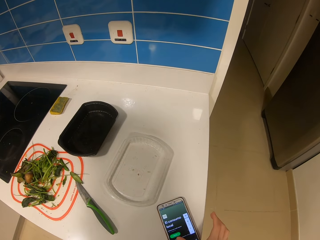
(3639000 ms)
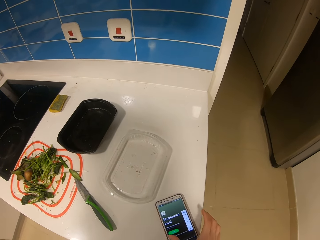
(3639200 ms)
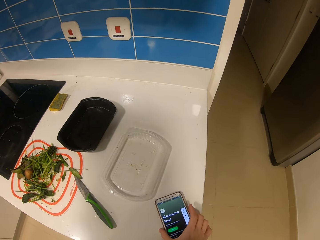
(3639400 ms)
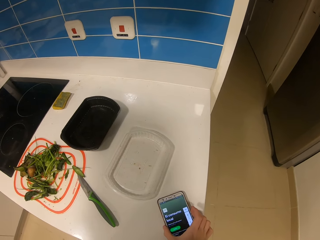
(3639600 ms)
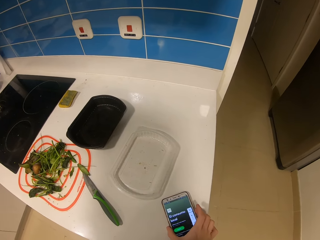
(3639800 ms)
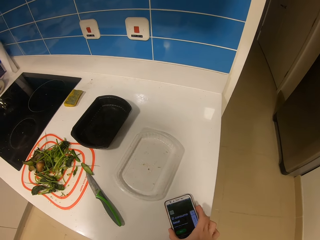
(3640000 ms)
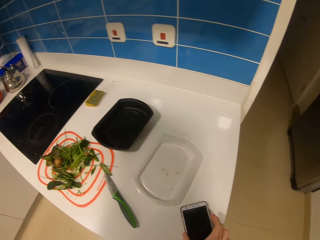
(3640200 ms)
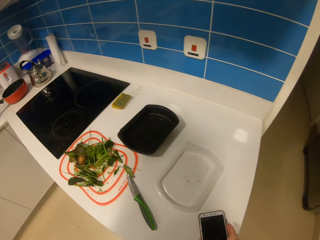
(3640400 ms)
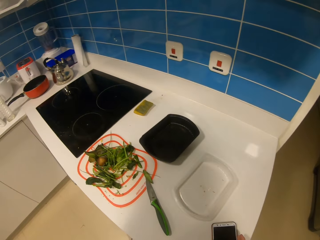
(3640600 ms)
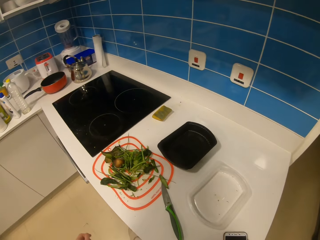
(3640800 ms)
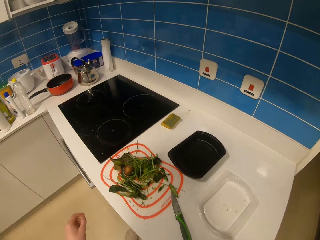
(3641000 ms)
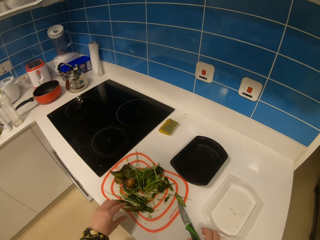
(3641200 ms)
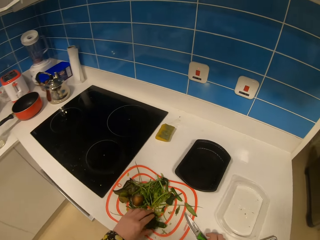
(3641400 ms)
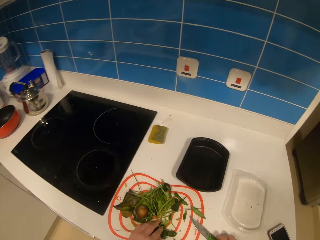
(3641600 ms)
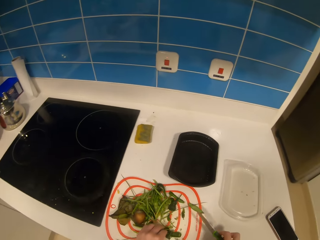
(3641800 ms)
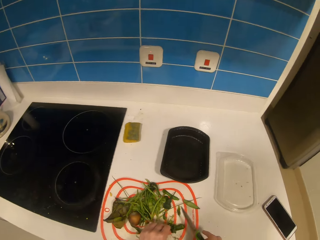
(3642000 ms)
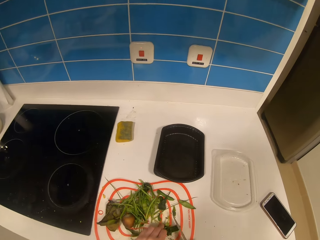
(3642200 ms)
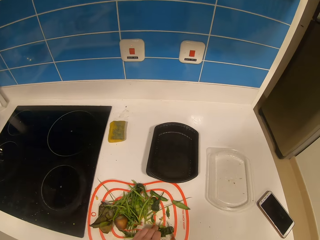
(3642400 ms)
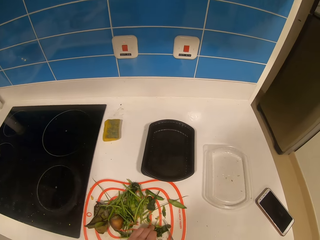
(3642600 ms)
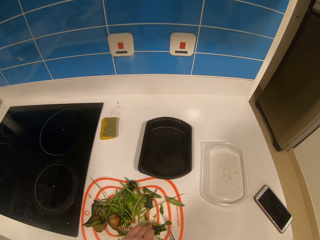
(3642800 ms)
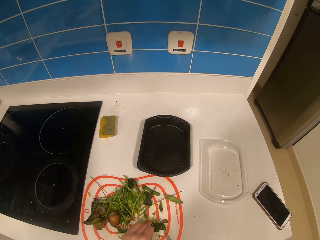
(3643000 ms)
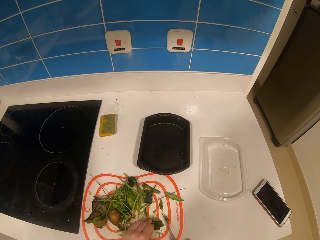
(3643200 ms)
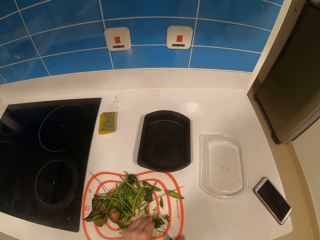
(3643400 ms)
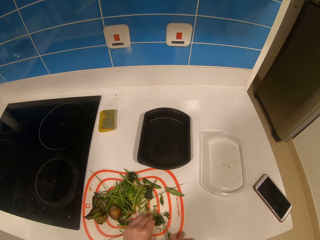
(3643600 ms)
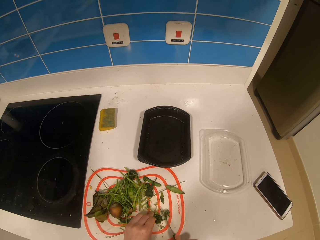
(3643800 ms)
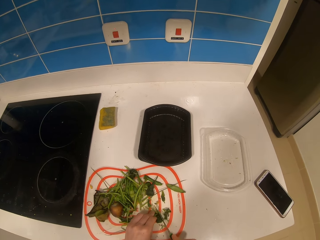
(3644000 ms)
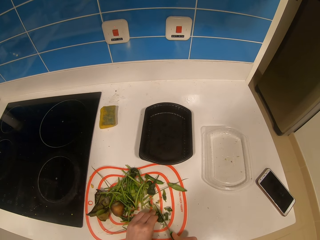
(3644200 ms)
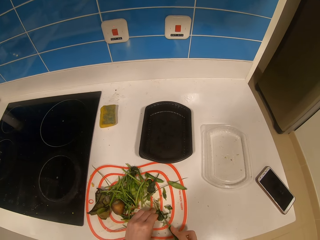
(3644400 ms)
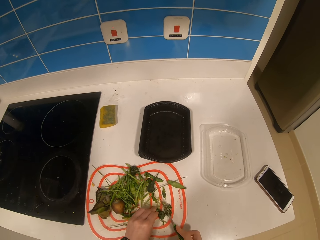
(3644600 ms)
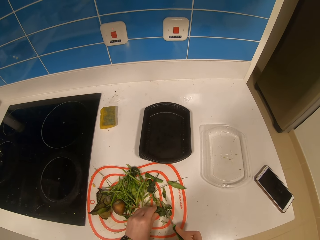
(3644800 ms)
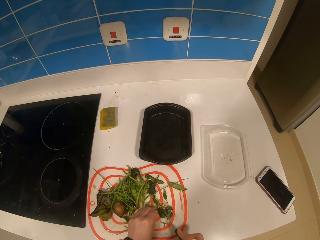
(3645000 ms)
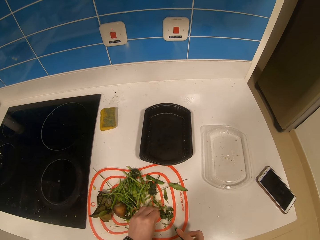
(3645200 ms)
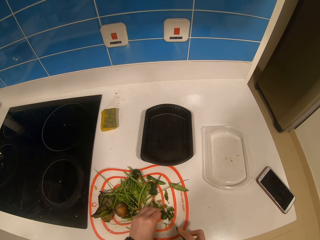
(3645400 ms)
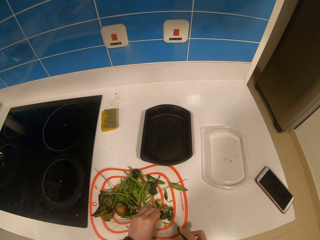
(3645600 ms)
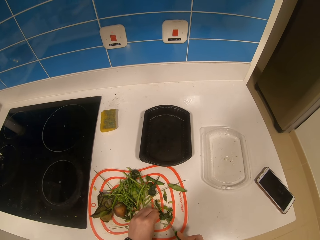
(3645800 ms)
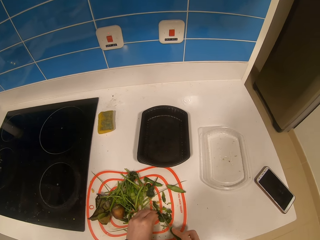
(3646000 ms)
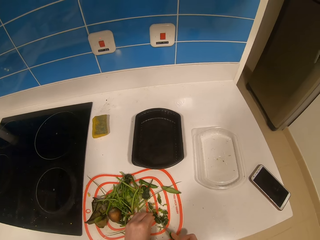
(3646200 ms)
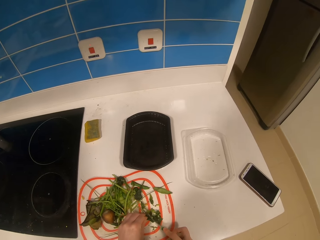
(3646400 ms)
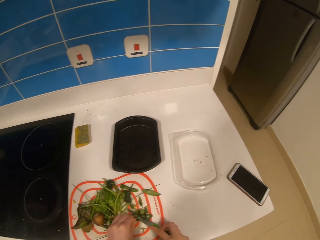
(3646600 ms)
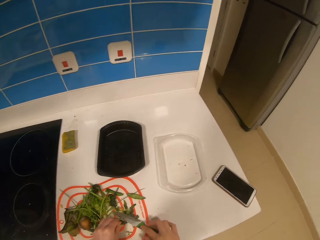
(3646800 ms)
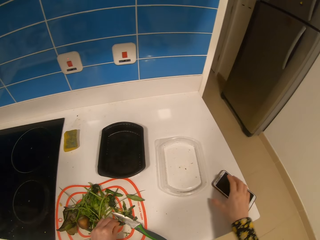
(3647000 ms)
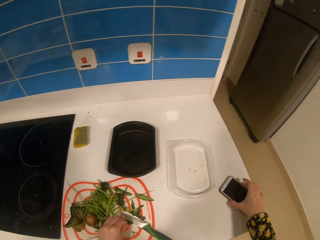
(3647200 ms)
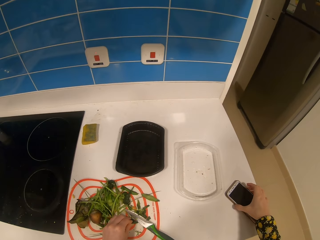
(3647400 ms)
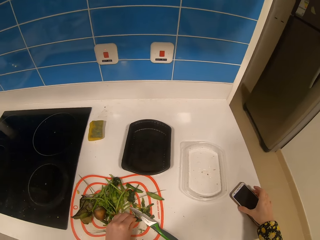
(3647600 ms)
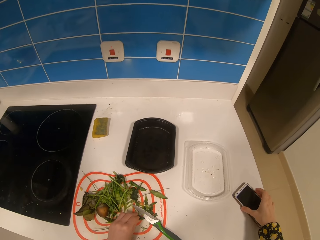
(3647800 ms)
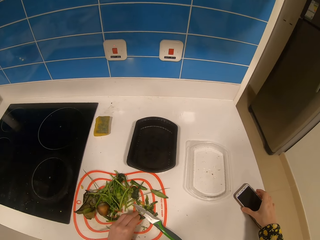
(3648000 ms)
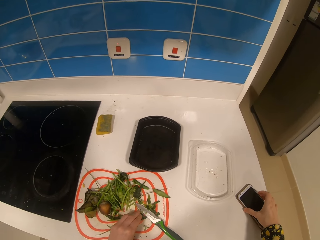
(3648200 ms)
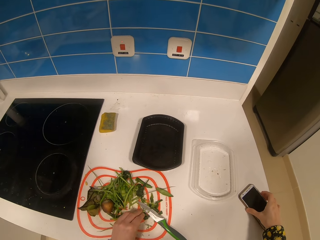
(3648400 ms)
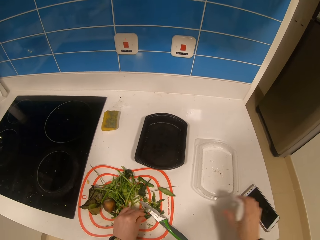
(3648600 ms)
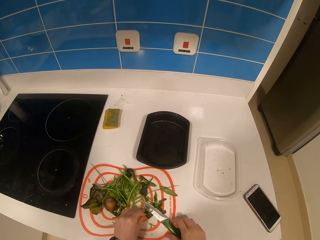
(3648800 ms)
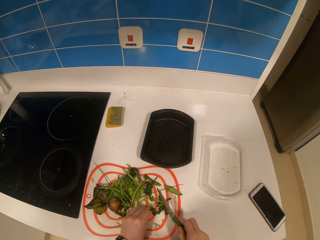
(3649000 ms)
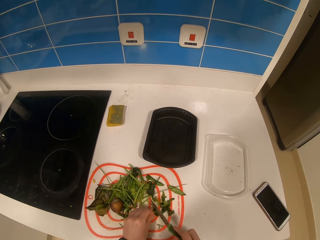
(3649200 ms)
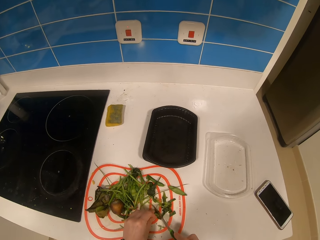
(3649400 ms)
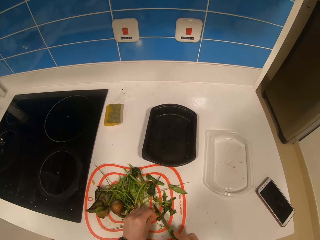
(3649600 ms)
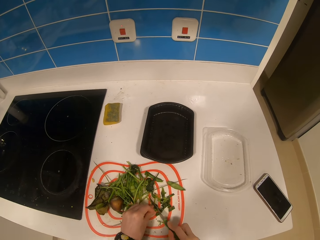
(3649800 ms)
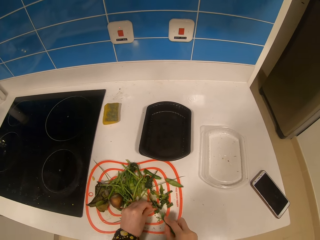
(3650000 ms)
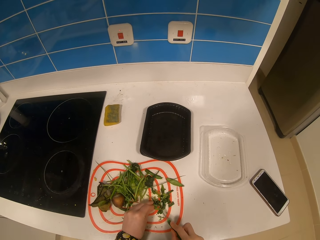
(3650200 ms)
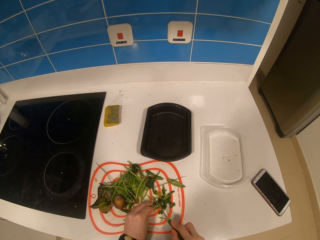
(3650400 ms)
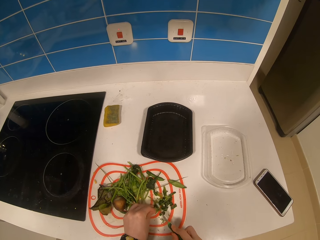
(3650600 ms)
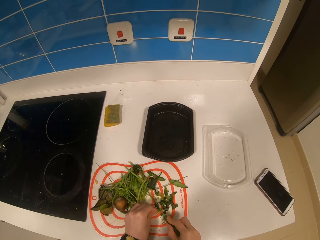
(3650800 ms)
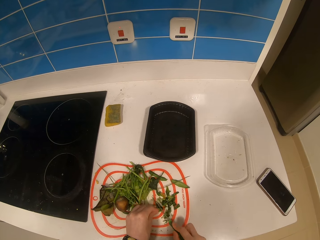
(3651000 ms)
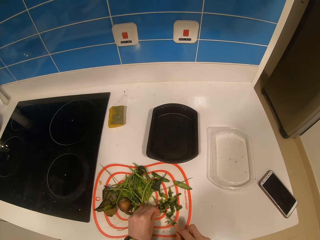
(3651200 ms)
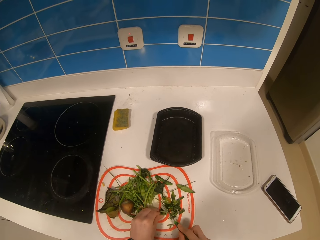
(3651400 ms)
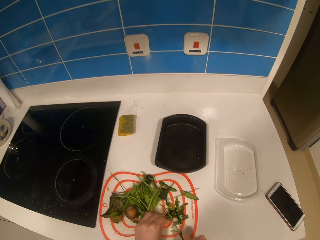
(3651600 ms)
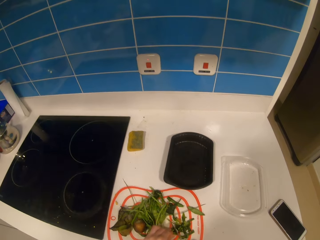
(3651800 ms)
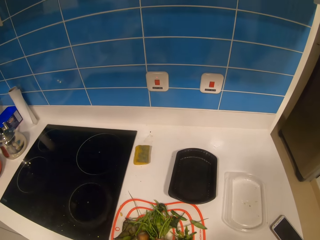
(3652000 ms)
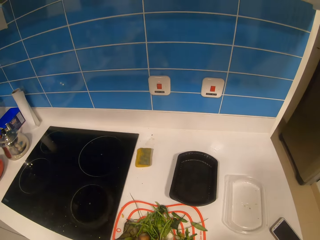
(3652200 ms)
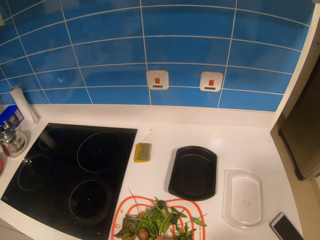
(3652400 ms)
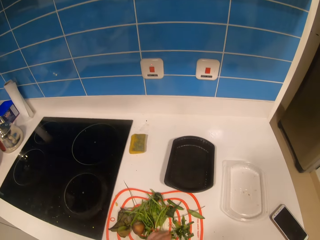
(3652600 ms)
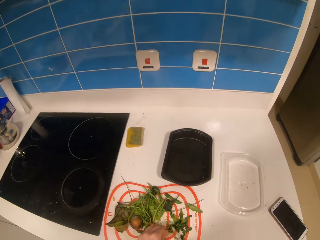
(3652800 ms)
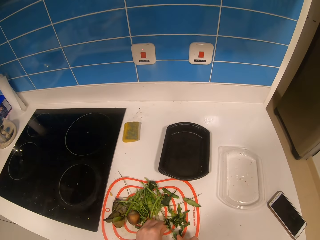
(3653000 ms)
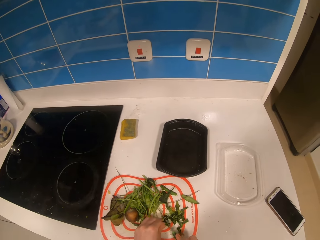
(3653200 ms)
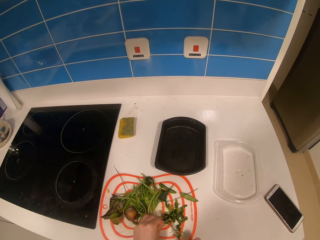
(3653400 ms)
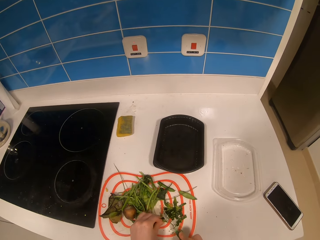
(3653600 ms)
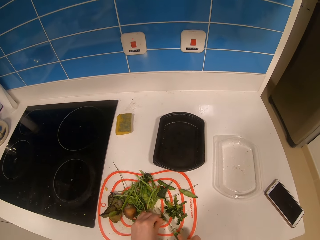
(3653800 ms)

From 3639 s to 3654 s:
The camera wearer looks around the kitchen. They touch vegetables and hold the vegetables on the table. They cut the vegetables with a knife in a platter. They drop the knife on the table. They use a phone and hold the phone on the table. They pick up the knife from the table. They cut the vegetables with the knife in the platter.

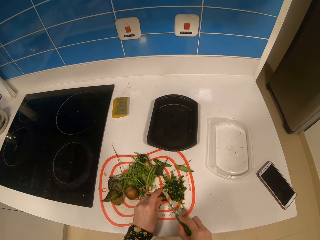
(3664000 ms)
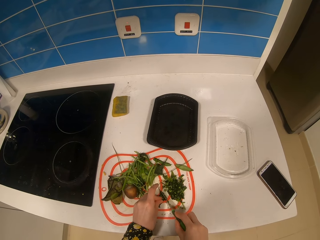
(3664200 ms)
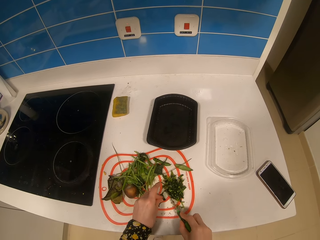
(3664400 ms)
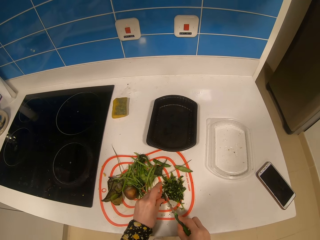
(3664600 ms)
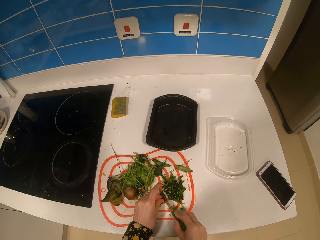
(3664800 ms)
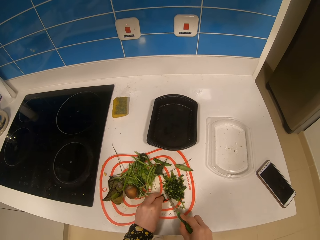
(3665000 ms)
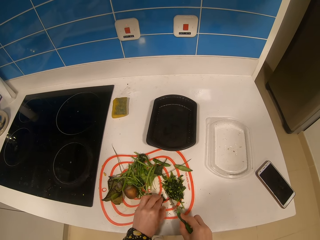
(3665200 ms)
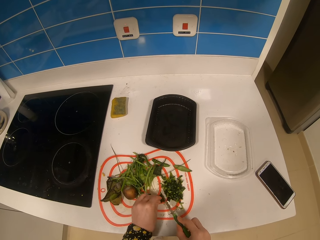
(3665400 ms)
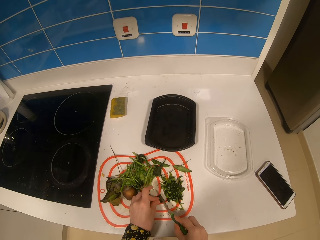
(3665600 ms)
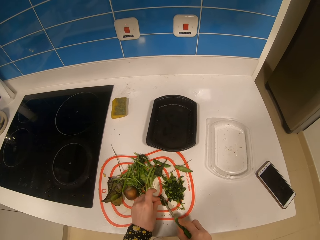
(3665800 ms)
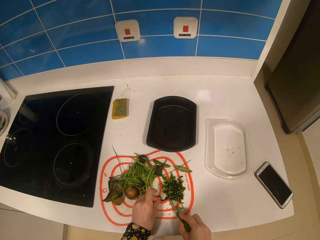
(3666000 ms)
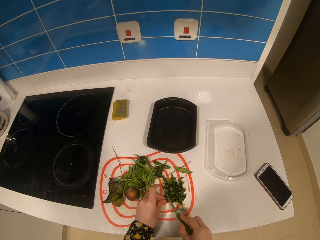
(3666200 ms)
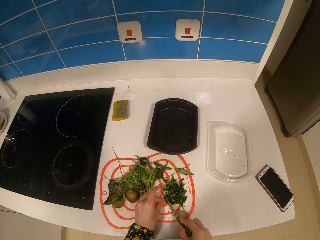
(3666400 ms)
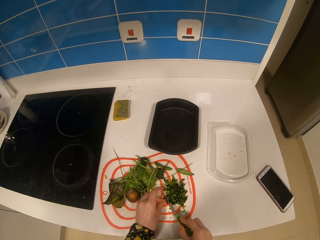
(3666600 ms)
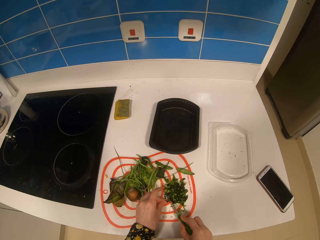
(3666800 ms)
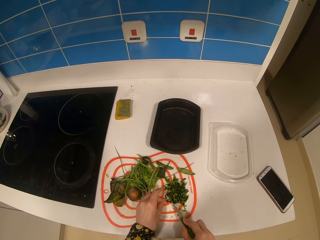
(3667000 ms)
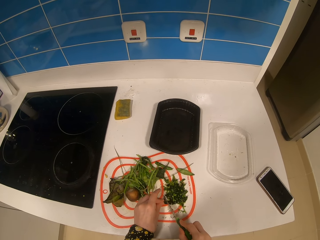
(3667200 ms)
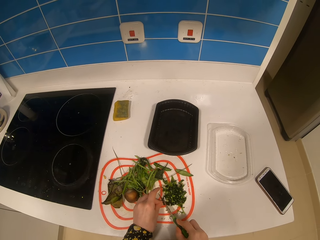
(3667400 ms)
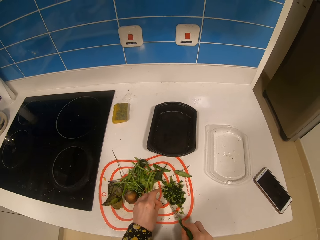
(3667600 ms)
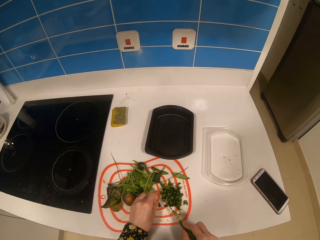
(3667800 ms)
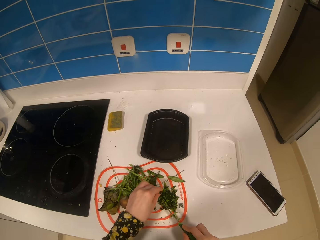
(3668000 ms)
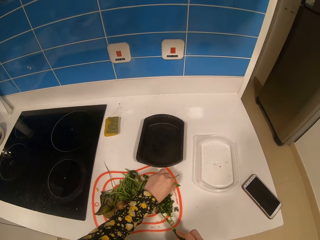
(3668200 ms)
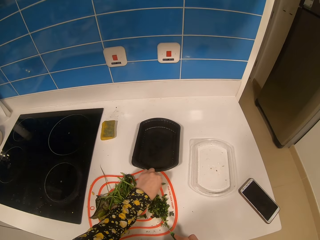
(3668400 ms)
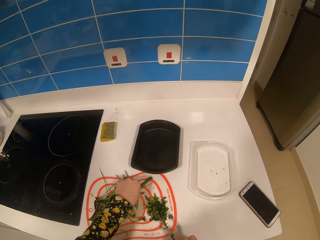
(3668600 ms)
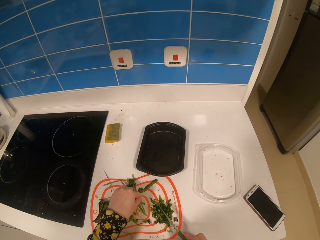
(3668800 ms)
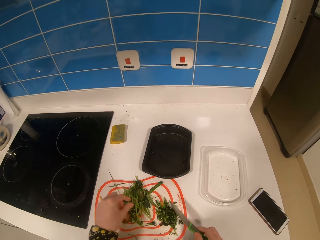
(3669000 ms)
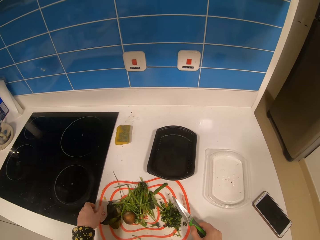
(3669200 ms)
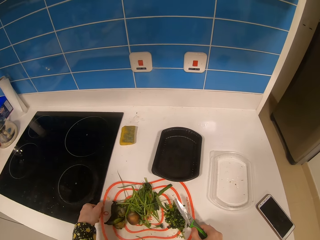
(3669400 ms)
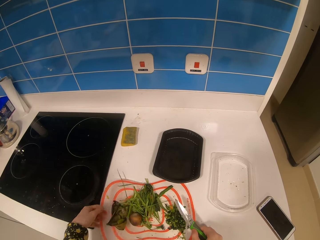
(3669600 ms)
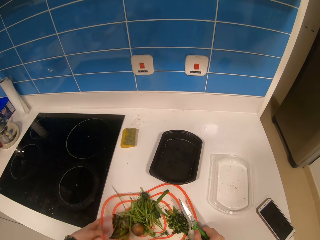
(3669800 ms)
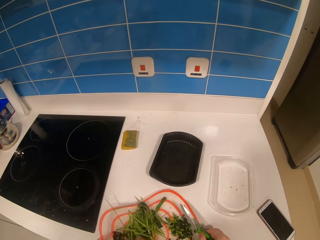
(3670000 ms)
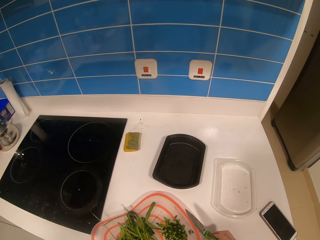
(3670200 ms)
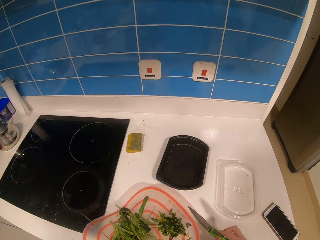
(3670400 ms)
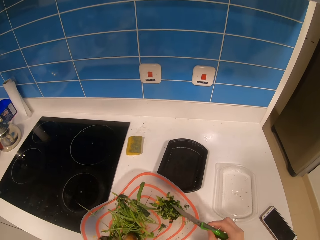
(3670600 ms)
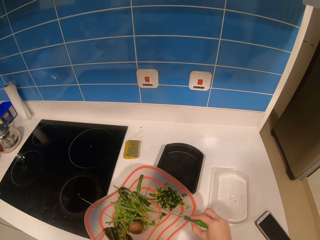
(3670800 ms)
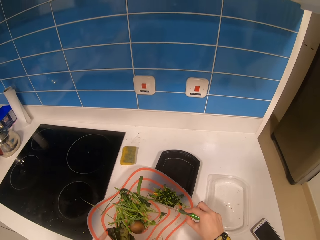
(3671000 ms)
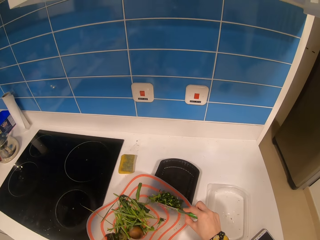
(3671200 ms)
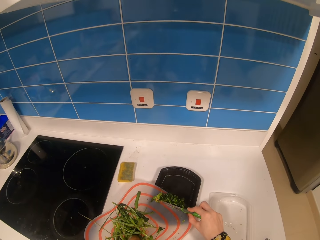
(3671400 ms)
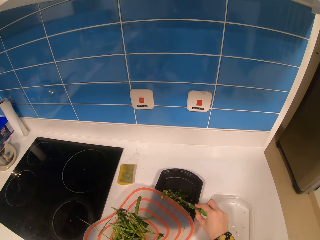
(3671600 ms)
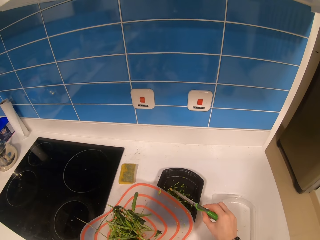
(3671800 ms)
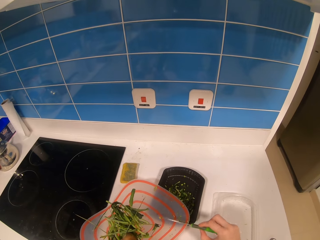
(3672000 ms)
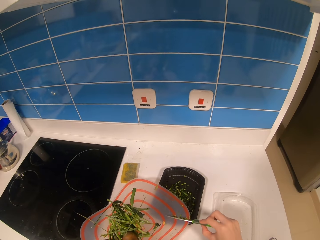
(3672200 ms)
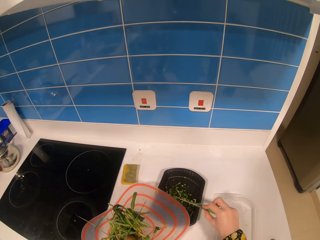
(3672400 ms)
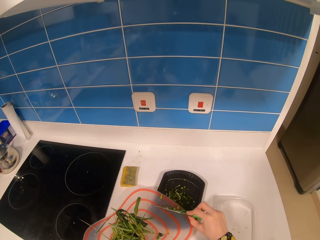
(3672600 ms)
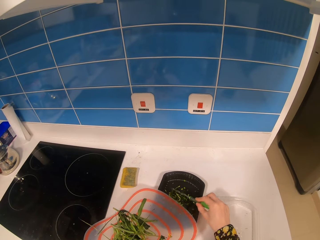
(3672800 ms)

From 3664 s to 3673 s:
The camera wearer picks up the platter of vegetables from the table. They move the vegetables with a knife in a container.
